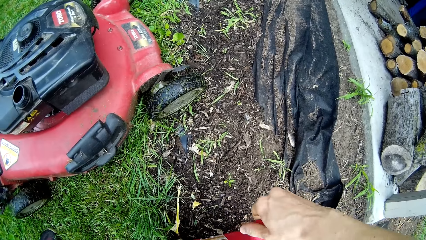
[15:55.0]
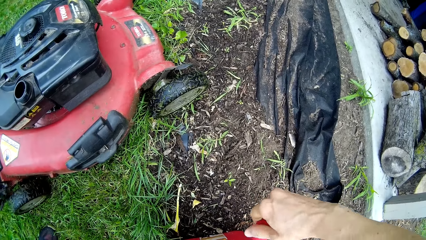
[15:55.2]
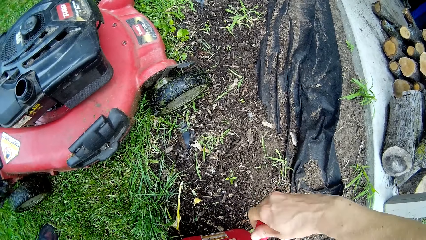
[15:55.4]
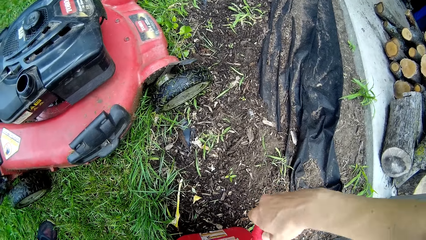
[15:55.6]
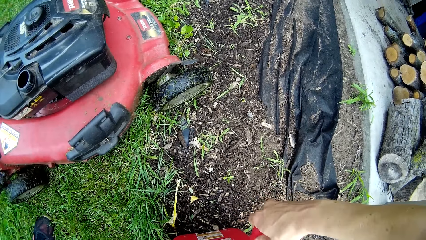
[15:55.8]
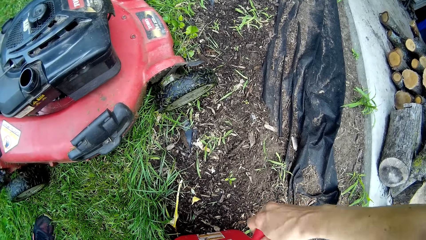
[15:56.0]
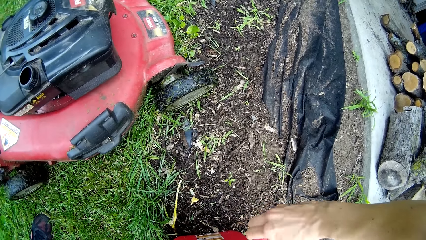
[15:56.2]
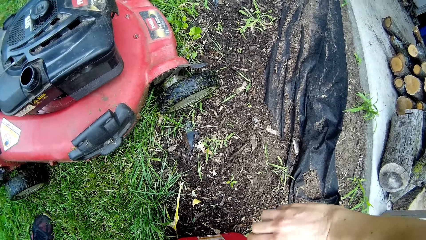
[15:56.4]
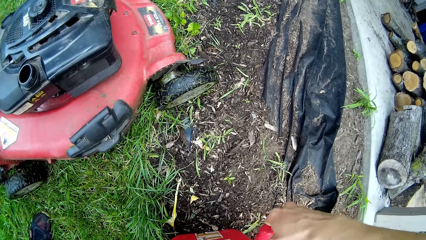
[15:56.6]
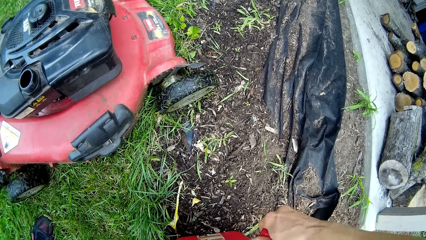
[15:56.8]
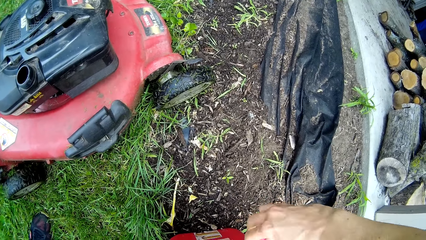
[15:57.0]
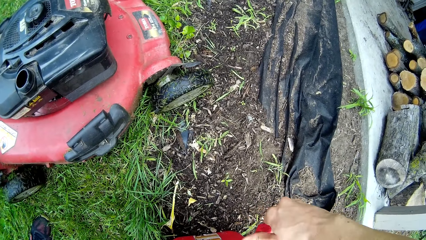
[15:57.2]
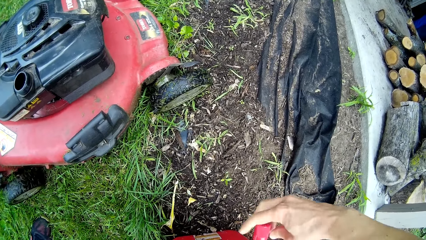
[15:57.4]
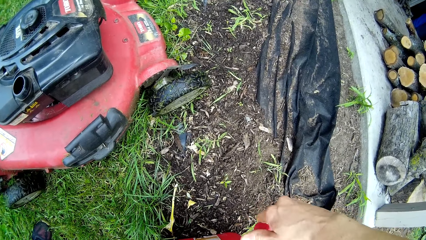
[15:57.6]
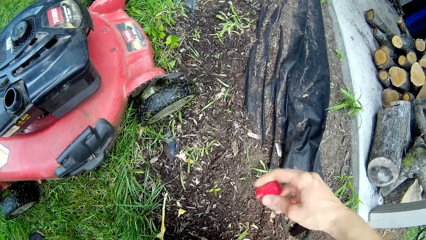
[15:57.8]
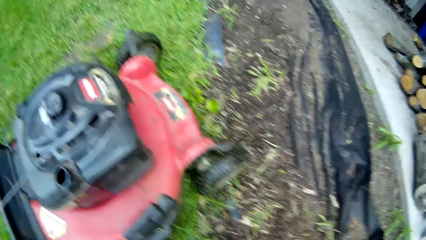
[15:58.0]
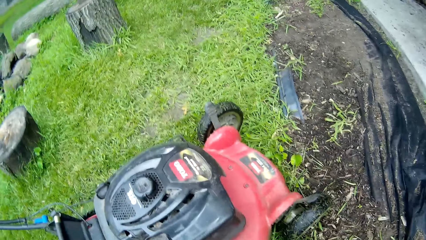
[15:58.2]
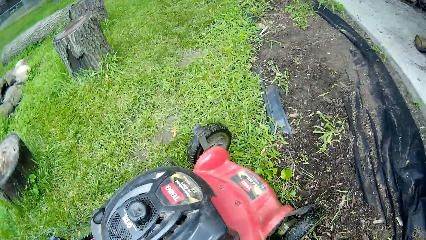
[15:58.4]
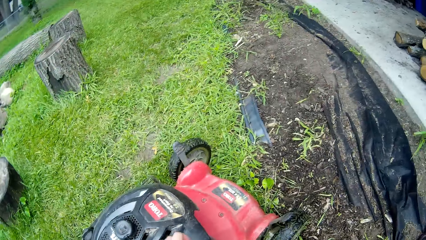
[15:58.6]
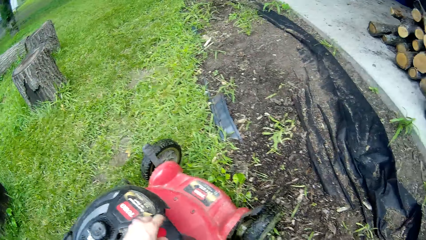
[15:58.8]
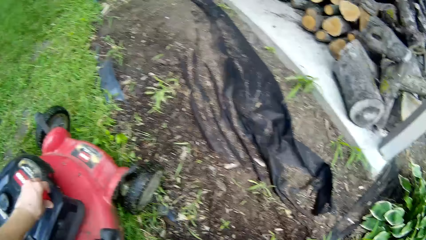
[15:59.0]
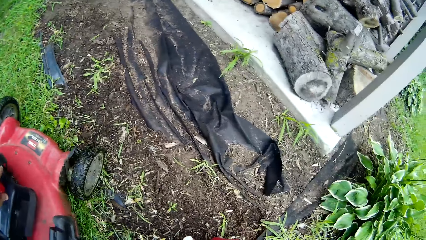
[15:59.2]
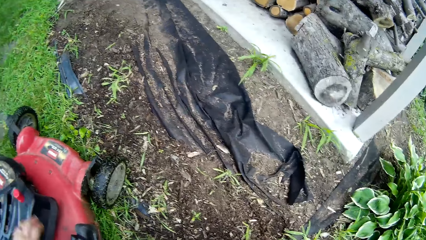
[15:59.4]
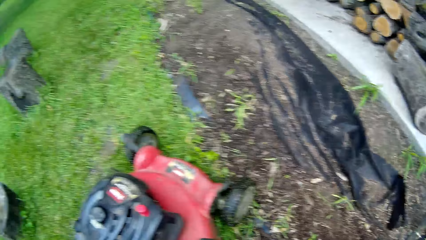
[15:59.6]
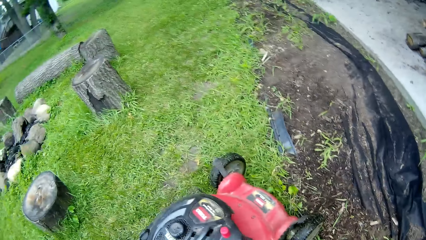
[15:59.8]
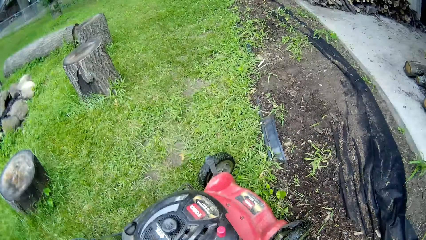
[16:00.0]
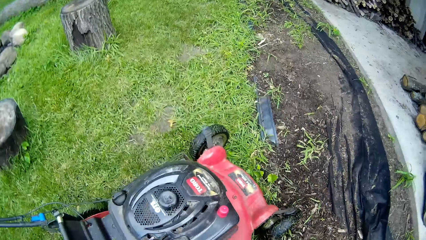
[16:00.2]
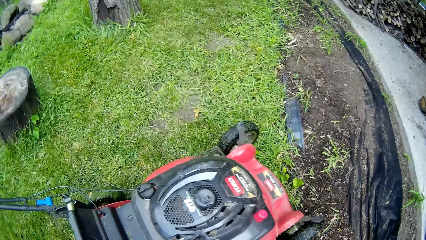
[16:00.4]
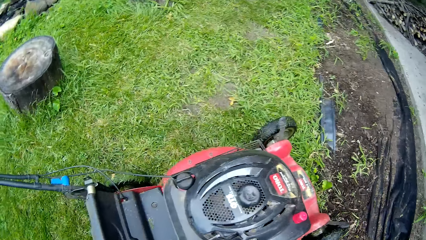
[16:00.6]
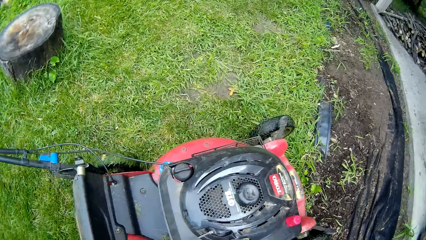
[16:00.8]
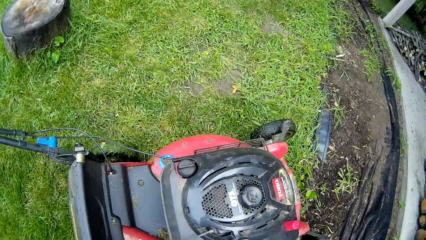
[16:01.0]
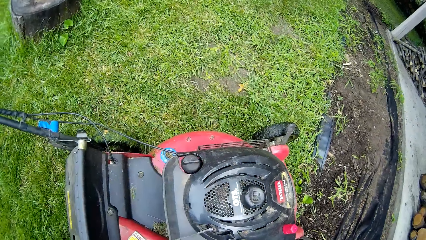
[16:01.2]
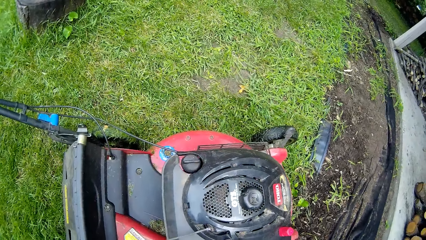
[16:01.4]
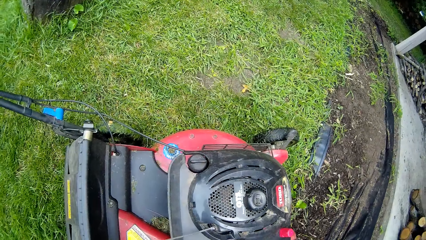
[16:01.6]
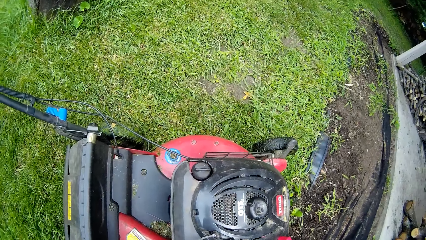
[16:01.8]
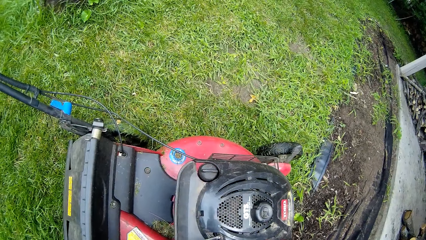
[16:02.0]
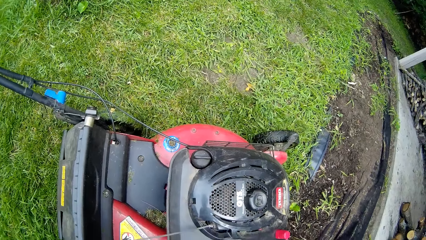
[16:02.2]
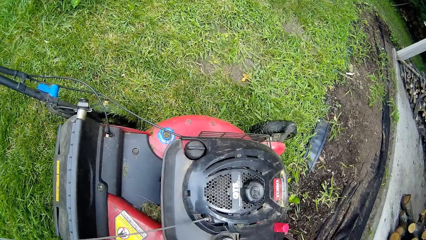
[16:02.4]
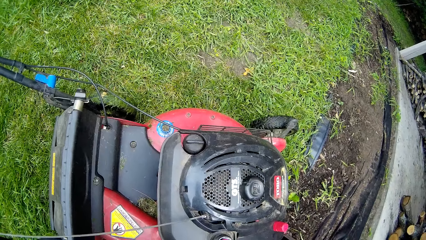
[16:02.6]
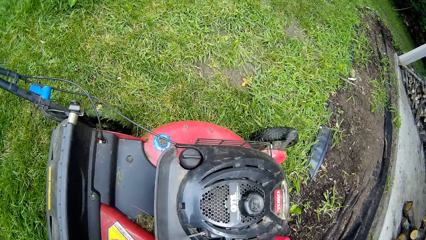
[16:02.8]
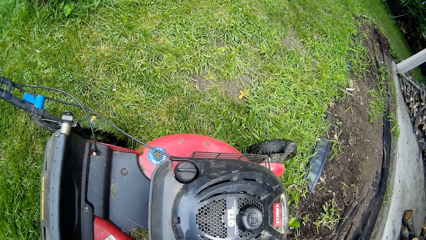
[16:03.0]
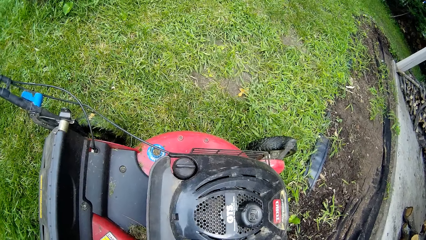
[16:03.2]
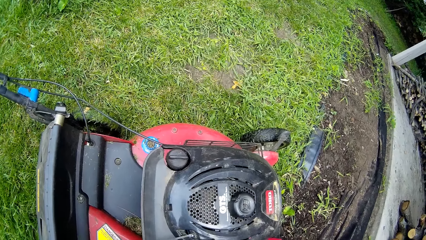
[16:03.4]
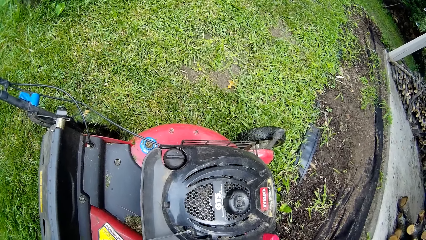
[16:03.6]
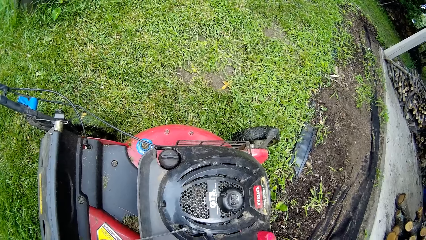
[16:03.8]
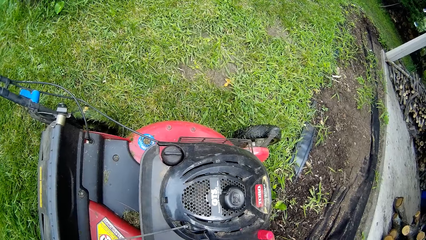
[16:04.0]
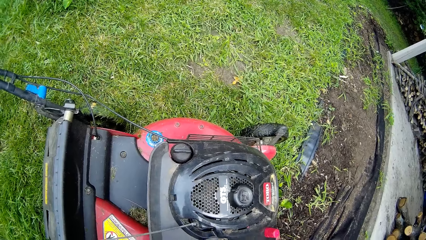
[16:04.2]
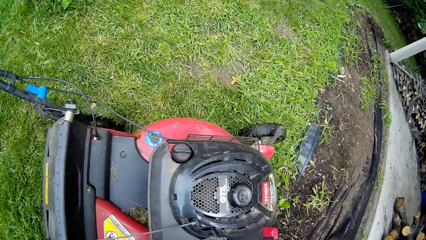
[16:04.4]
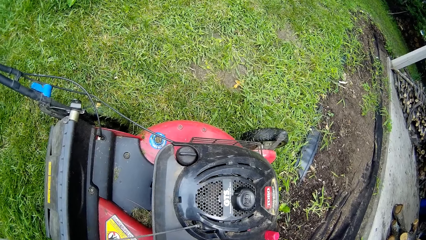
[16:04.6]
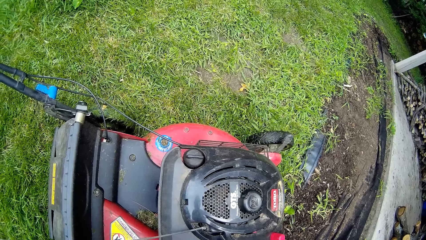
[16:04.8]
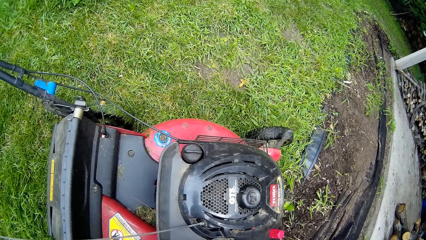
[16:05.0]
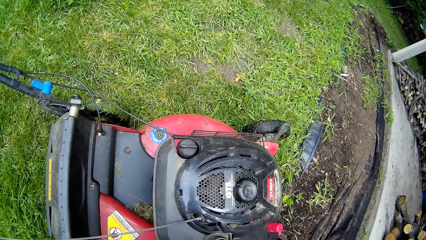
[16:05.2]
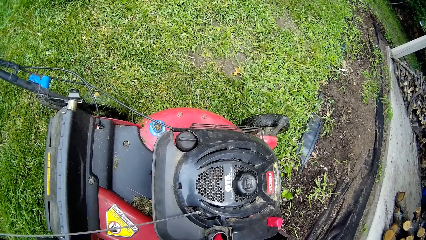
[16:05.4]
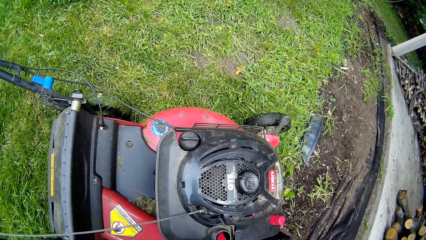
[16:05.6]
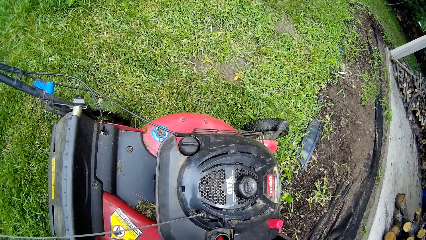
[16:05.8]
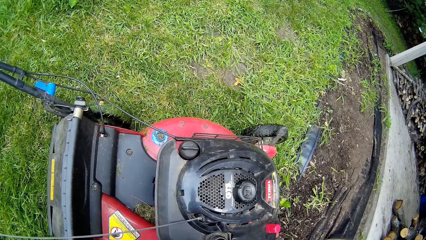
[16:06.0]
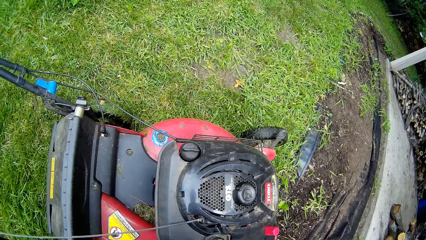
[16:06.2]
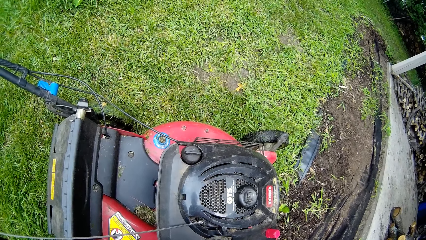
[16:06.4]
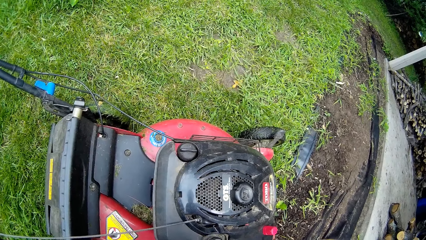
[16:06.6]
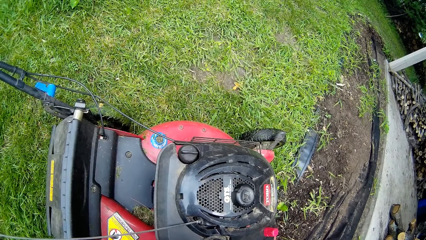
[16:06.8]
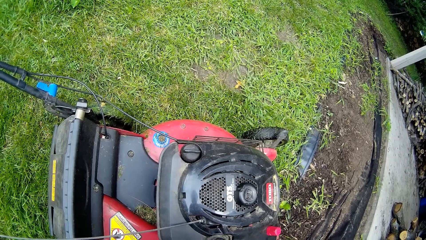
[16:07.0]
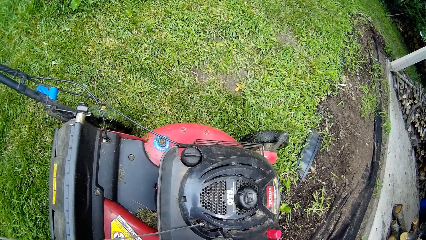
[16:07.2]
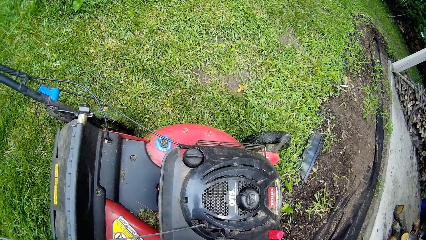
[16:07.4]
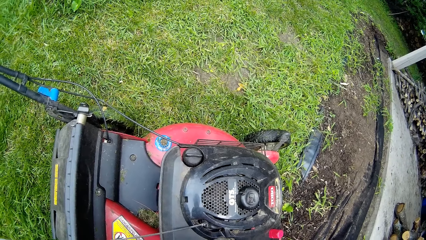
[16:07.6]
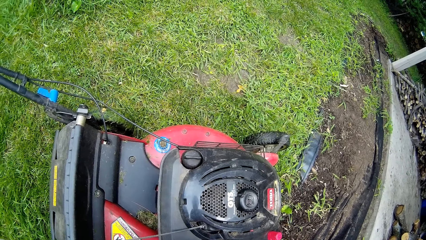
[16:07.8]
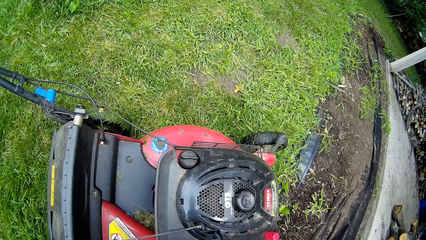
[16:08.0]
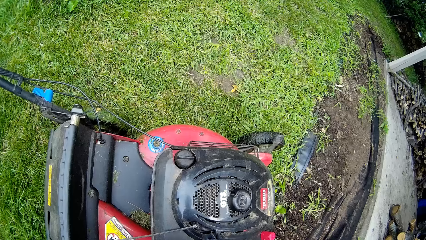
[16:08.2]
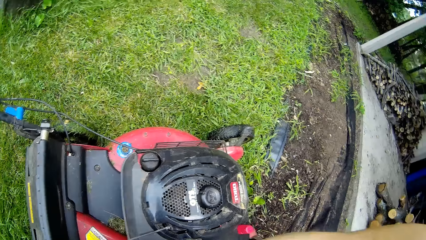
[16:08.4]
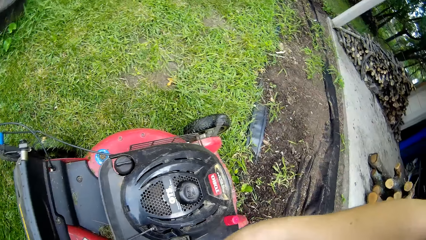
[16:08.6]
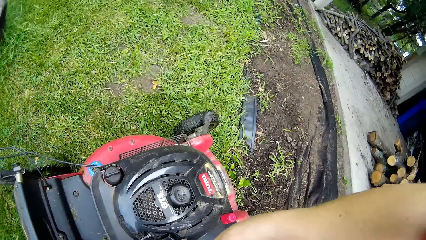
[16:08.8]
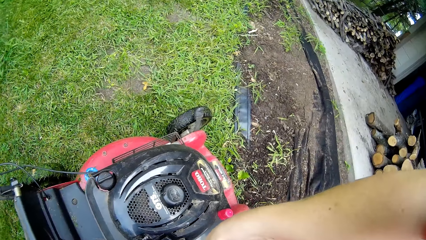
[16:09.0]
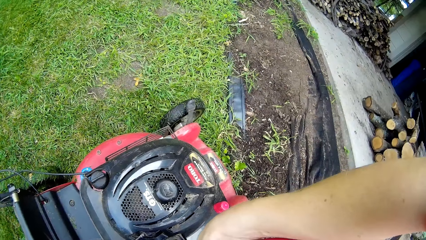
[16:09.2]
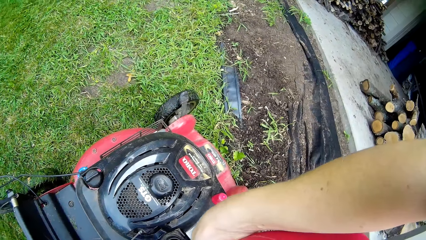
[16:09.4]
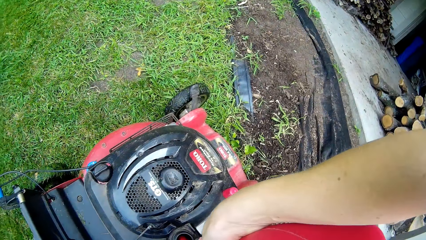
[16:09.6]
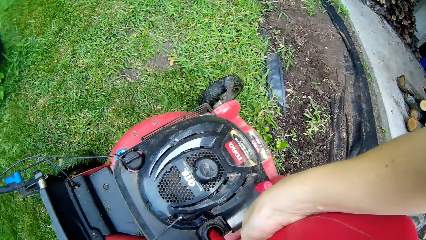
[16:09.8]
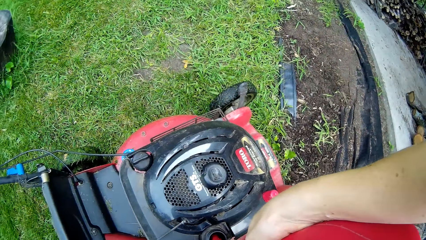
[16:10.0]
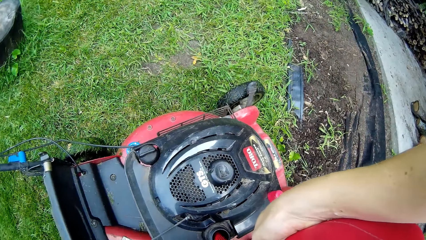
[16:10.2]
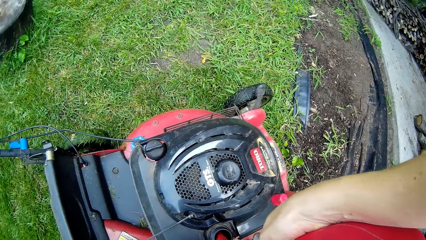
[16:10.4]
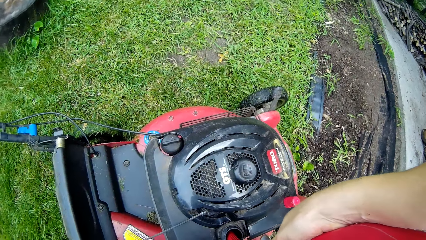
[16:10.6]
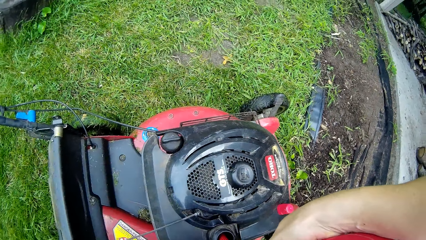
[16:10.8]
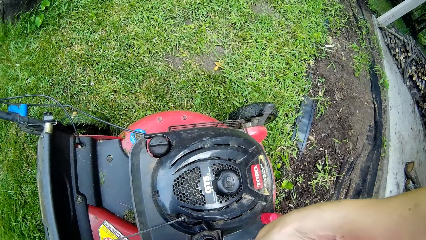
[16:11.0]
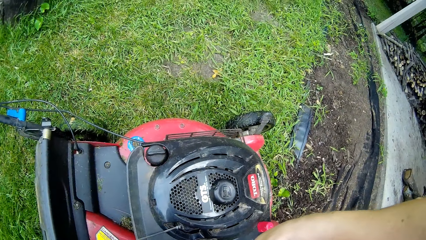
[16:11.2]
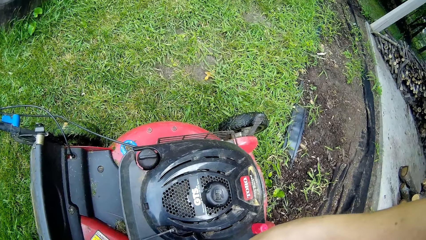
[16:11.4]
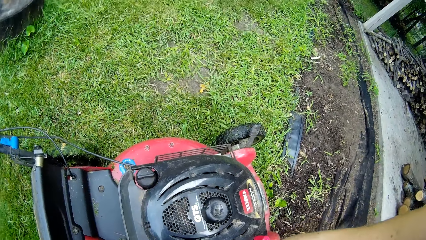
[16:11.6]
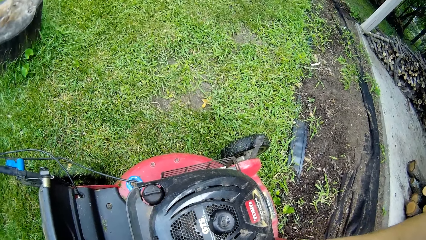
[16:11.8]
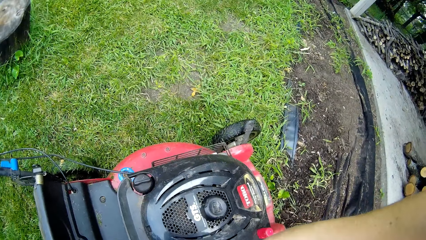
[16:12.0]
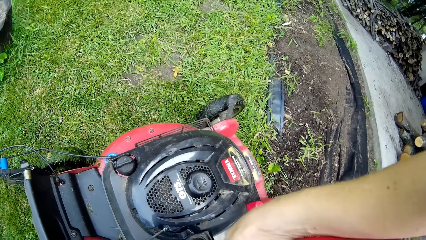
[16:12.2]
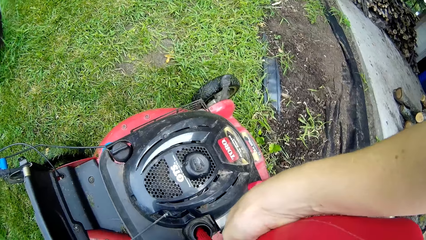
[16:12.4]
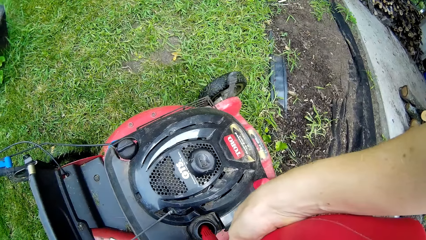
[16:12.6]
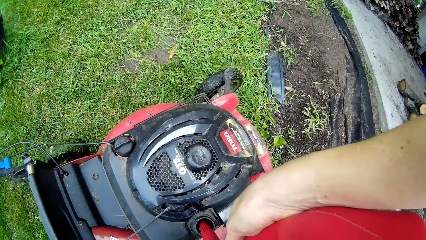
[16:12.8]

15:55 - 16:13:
The camera wearer opens up a tin of gas. She pours gasoline into the fuel tank of the lawnmower with her right hand.
